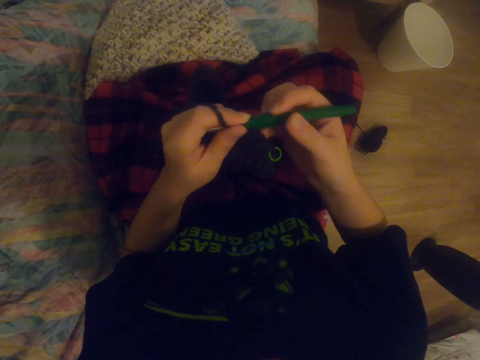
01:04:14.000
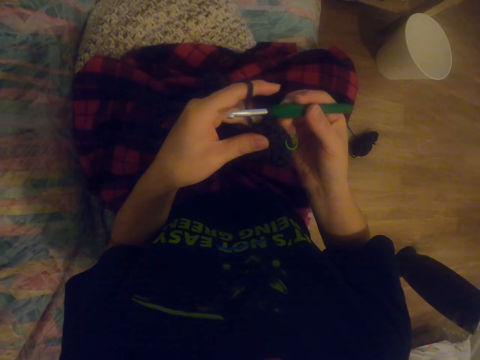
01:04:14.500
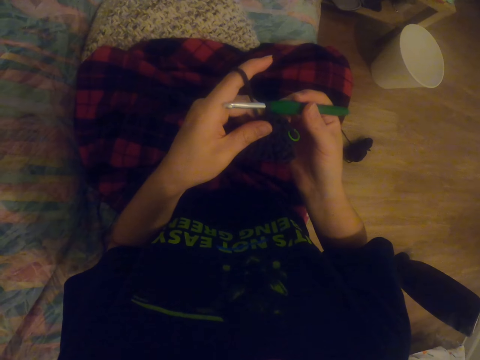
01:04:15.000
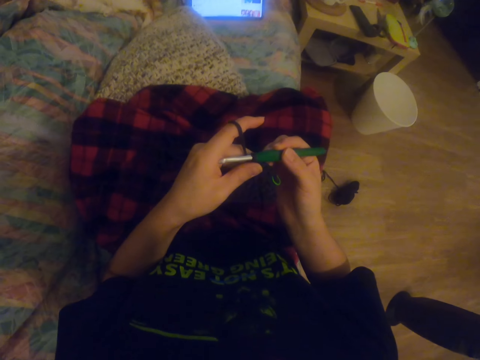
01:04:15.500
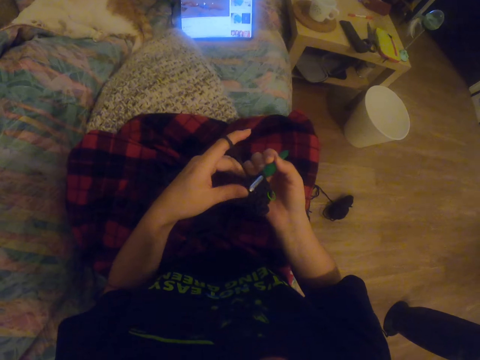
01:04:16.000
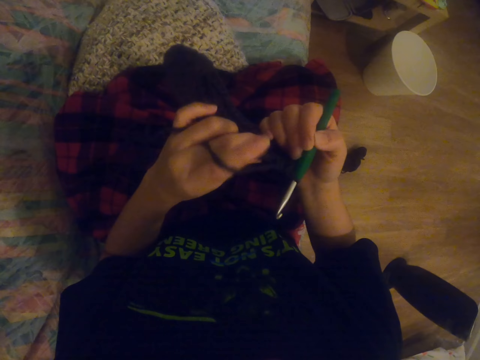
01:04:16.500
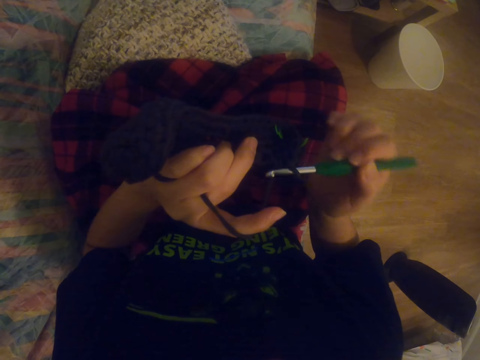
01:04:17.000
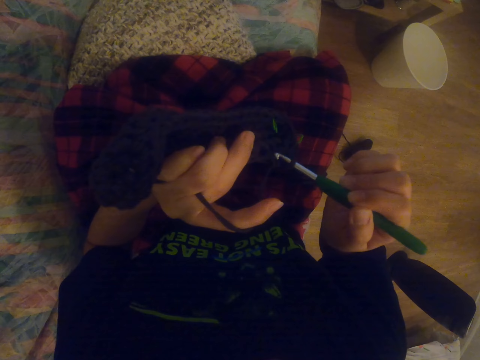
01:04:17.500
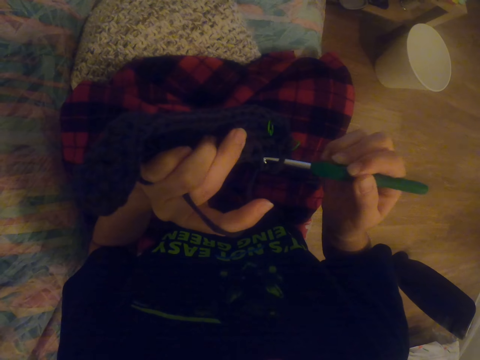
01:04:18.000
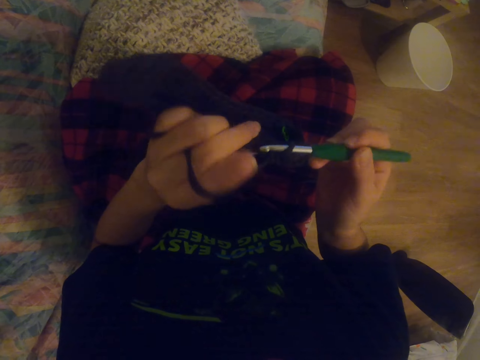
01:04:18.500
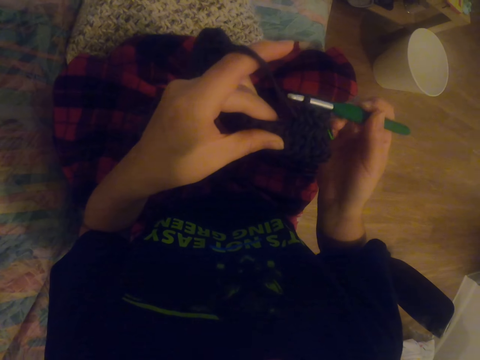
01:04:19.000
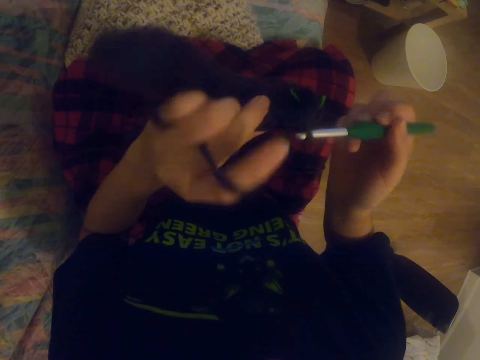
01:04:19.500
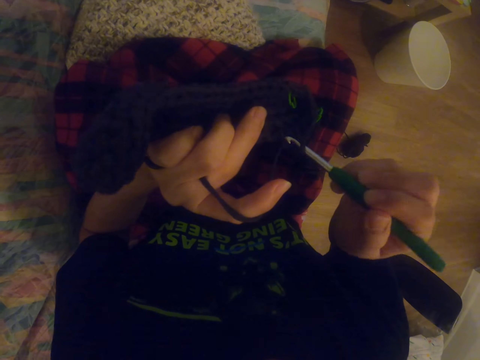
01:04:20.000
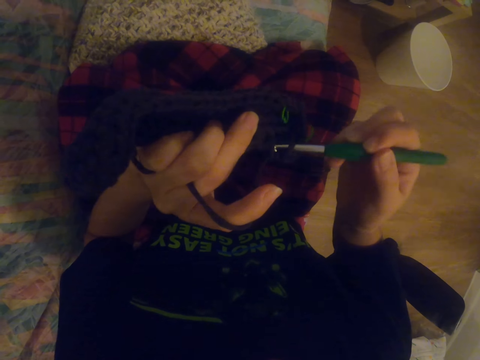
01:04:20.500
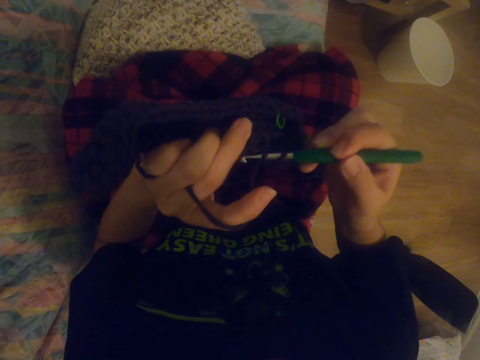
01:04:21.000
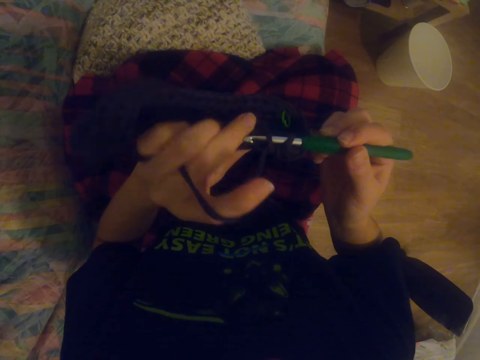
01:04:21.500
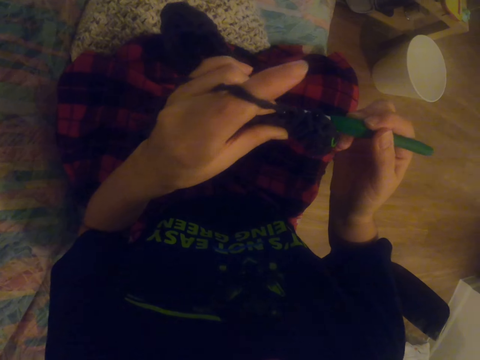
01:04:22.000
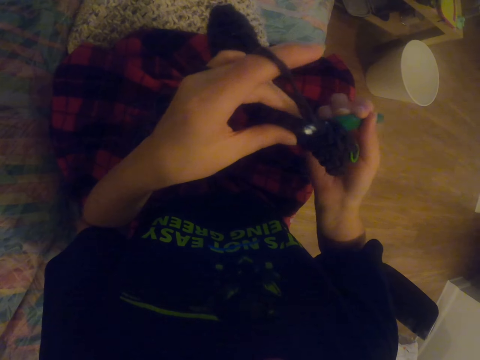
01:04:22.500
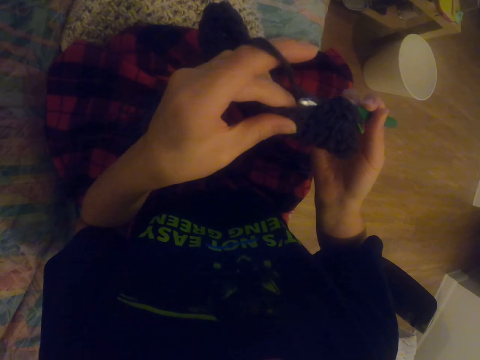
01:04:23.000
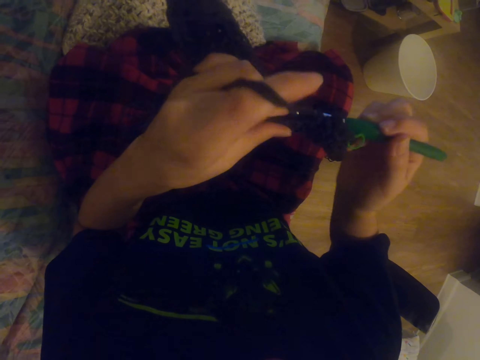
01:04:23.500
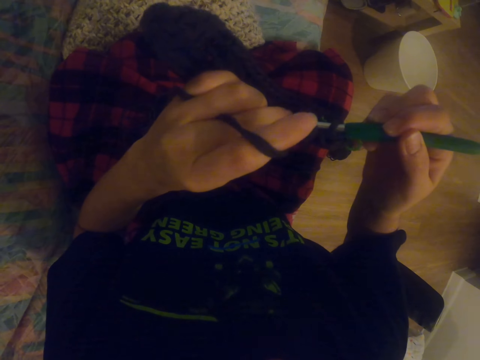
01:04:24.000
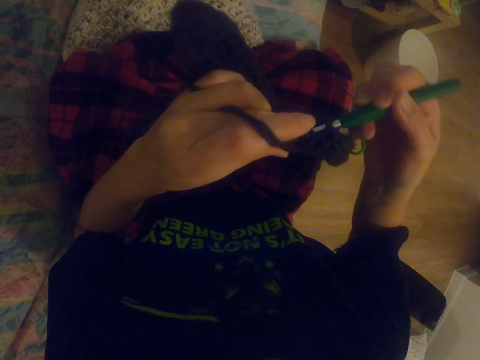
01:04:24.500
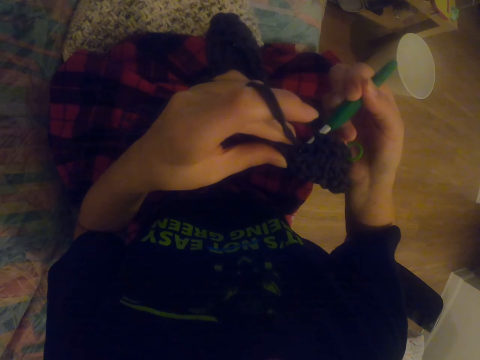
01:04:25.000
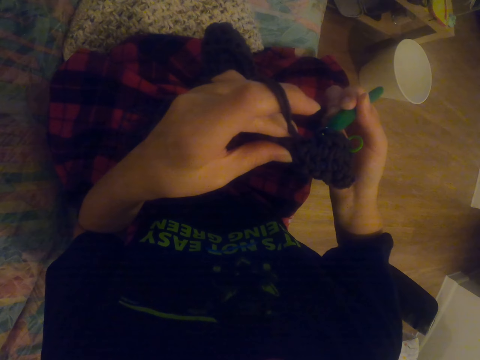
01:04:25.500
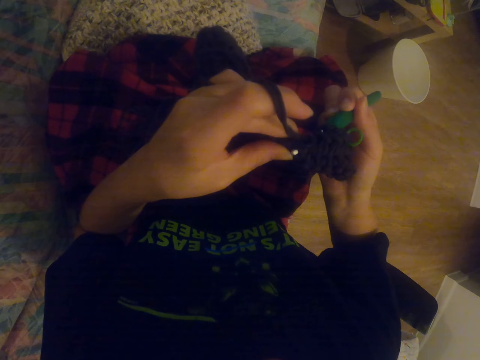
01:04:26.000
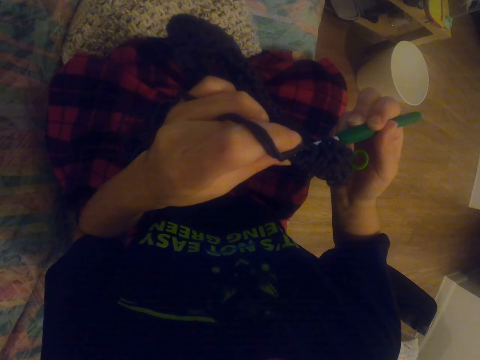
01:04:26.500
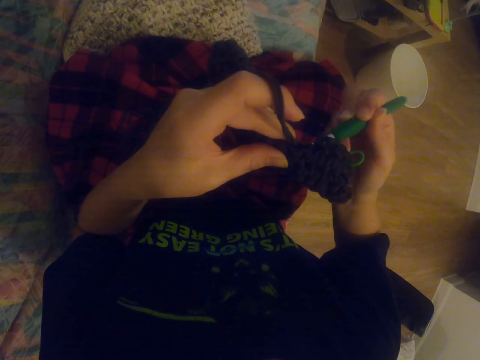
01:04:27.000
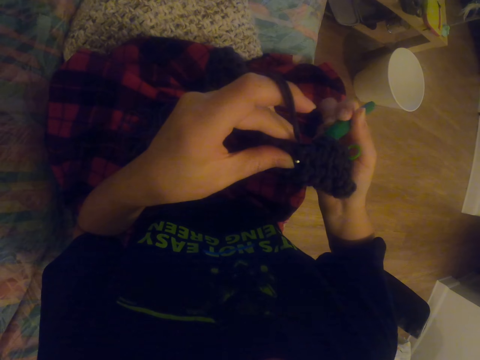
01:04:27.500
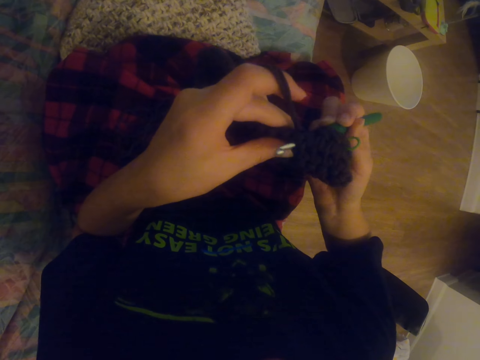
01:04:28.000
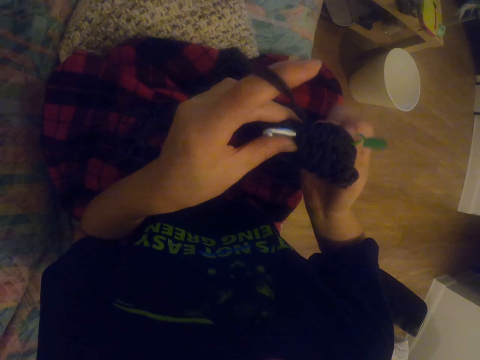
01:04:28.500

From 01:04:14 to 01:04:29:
The camera wearer looks at the tablet. They crochet a garment.

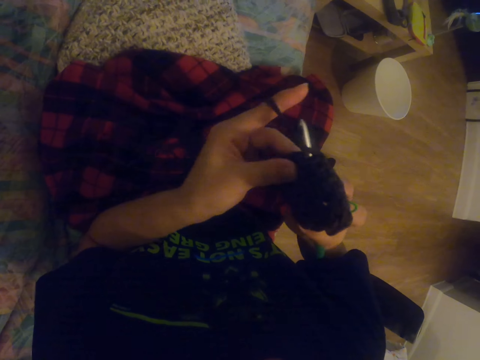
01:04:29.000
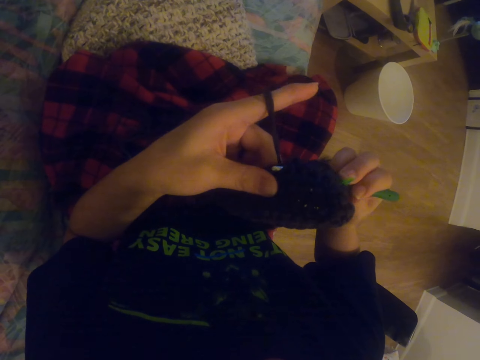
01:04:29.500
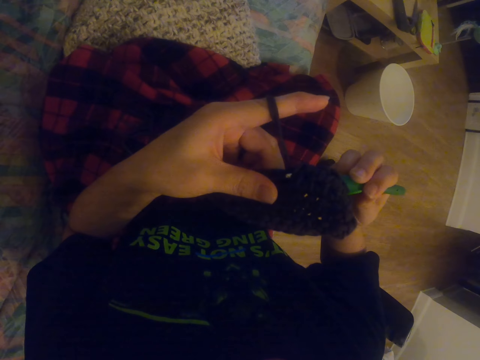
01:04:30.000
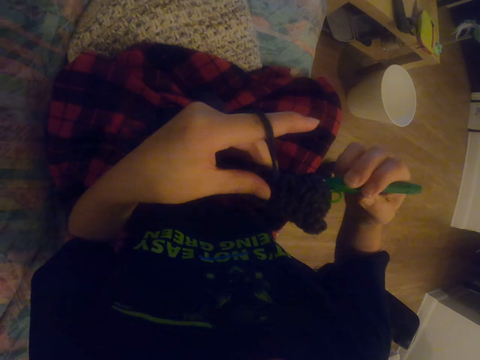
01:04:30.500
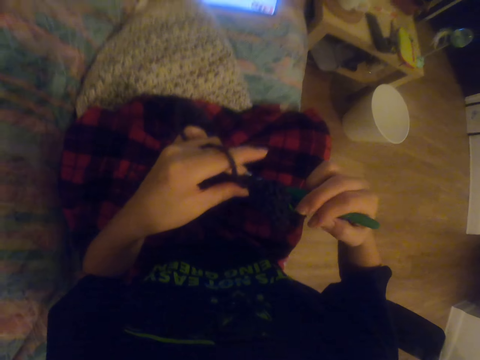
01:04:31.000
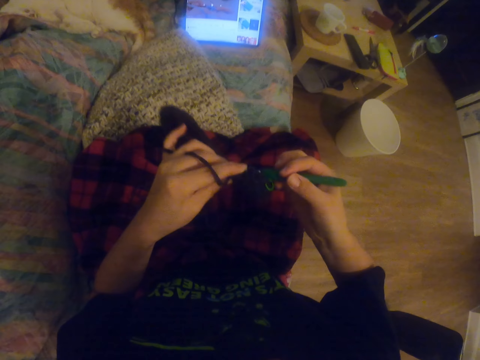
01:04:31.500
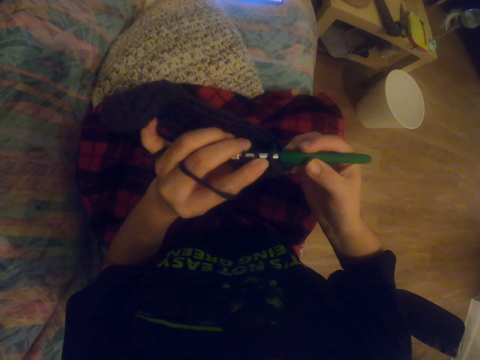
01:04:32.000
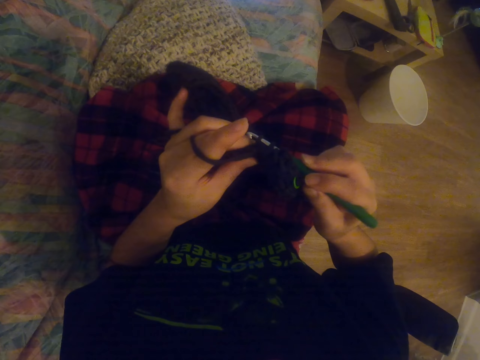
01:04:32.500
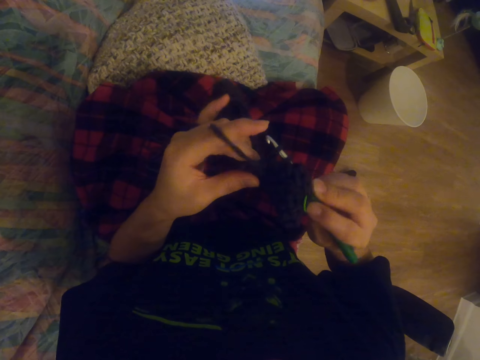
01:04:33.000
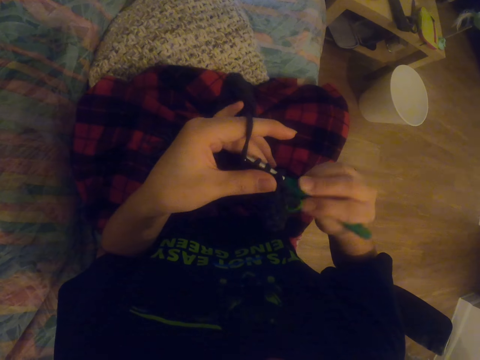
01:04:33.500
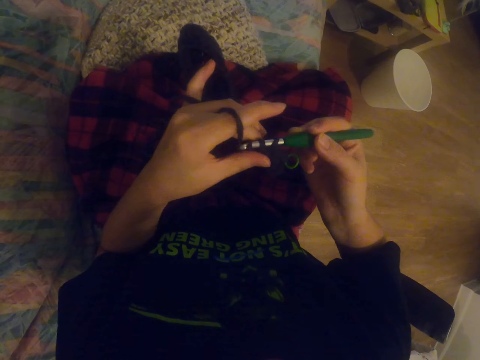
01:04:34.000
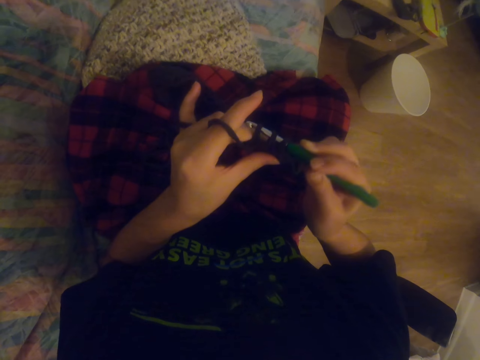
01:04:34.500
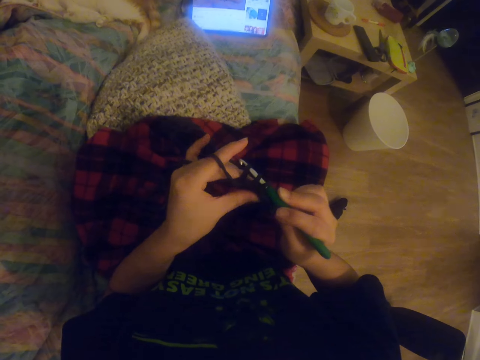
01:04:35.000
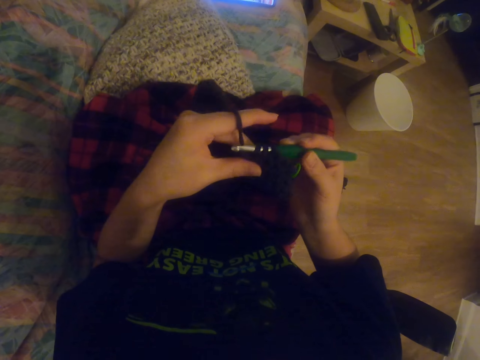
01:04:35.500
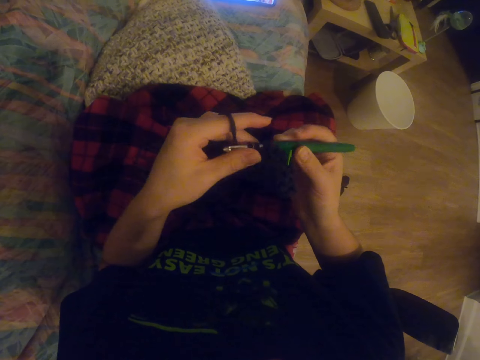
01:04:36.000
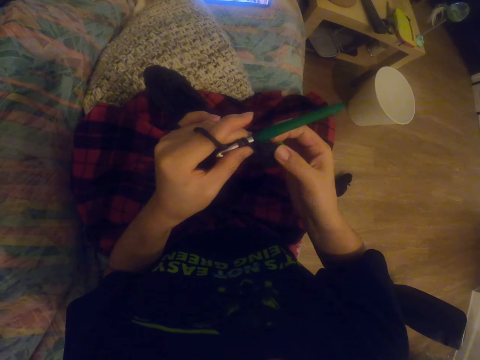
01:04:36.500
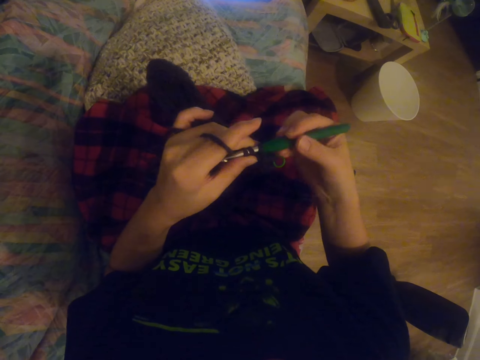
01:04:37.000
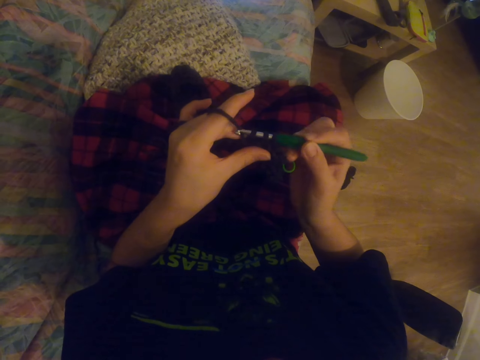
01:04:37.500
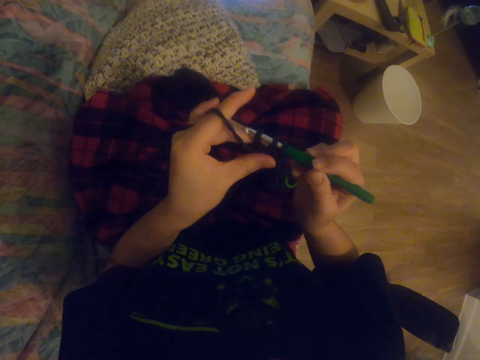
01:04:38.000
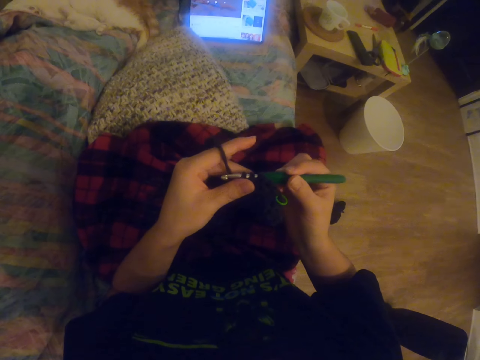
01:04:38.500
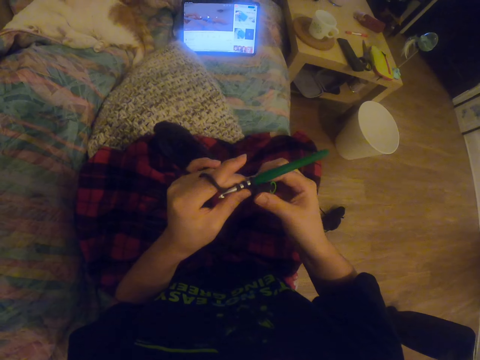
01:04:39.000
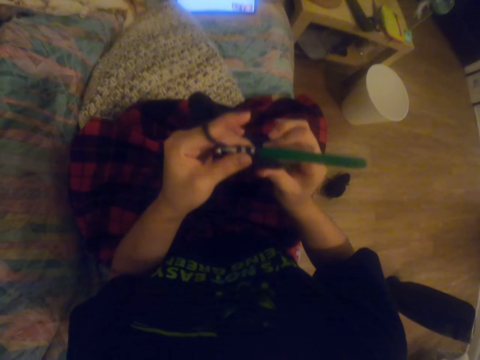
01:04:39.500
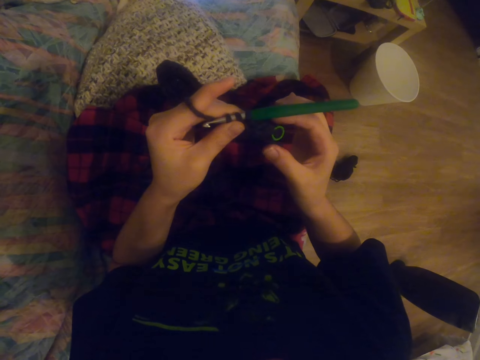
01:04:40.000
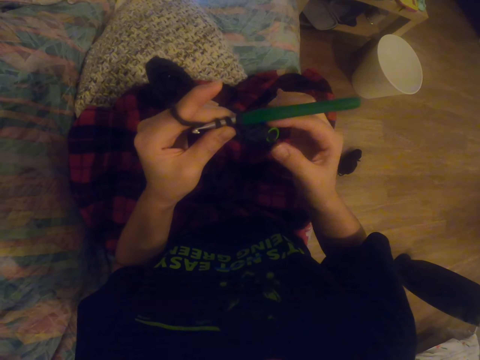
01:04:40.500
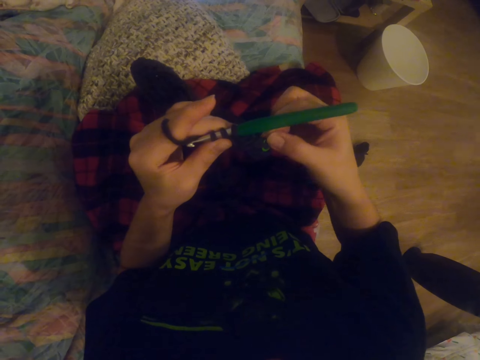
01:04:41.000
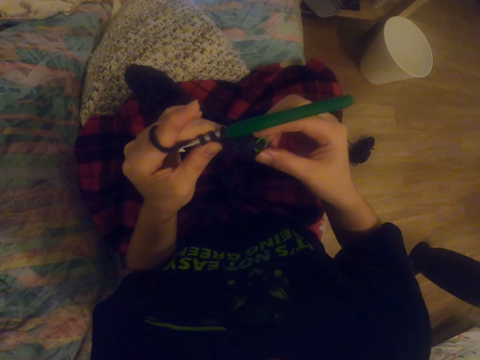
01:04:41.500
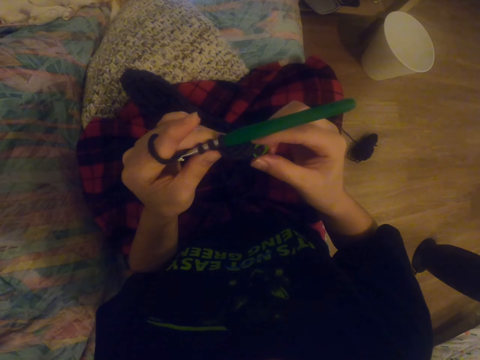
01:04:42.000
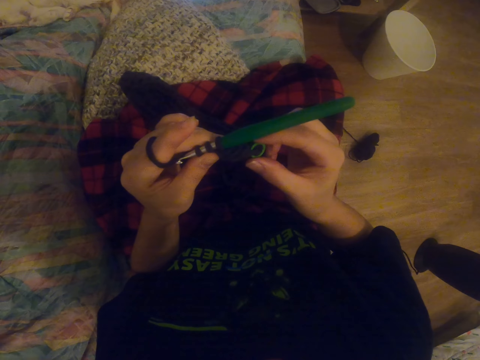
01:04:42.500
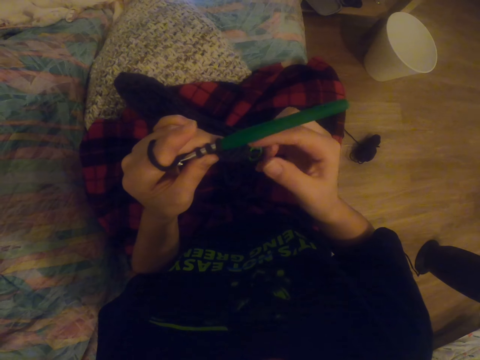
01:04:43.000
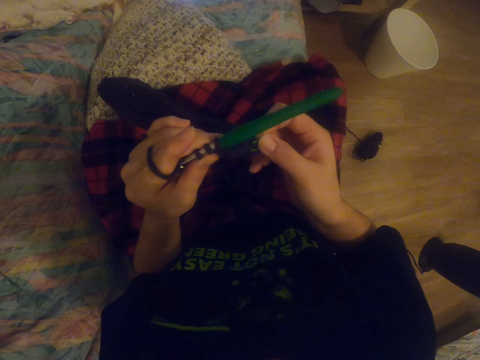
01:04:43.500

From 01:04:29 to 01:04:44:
The camera wearer looks at the tablet. They crochet a garment. They hold something. They crochet the garment. They look at the tablet. They hold something.
